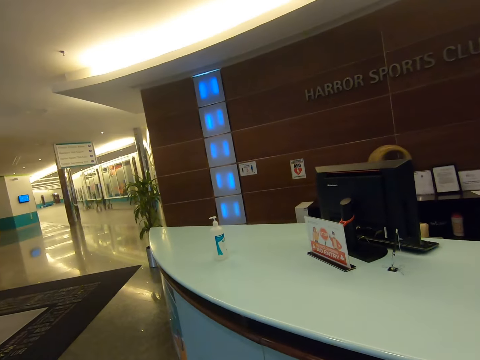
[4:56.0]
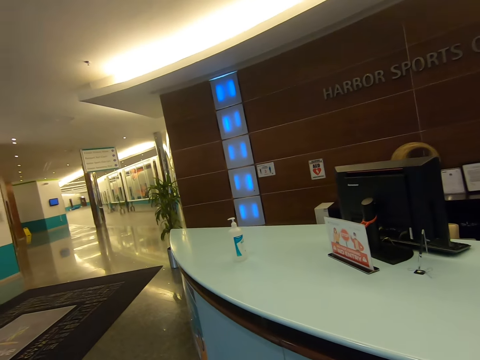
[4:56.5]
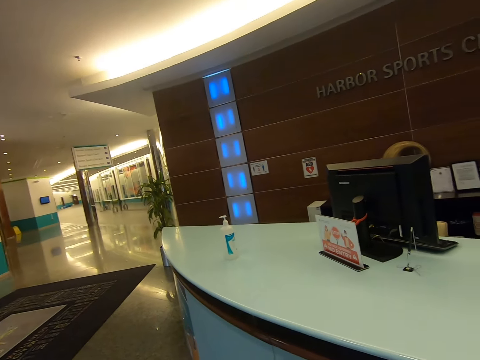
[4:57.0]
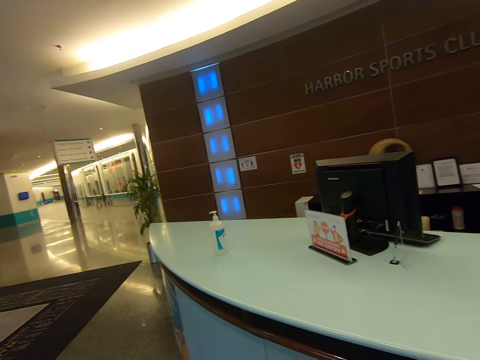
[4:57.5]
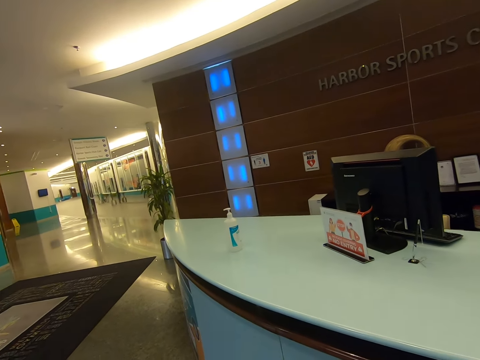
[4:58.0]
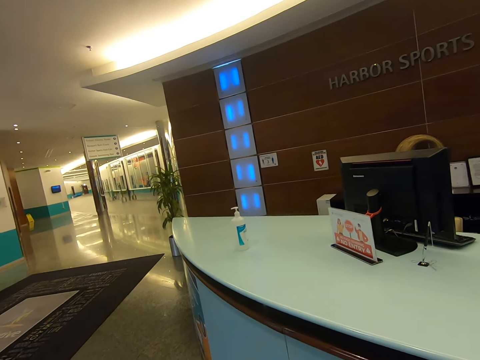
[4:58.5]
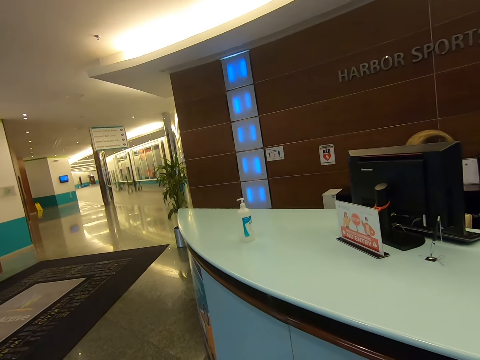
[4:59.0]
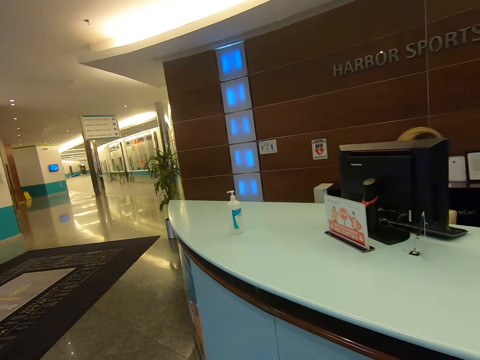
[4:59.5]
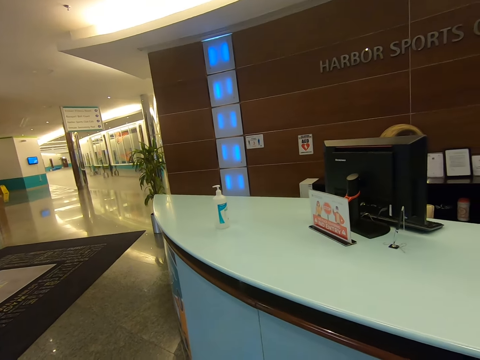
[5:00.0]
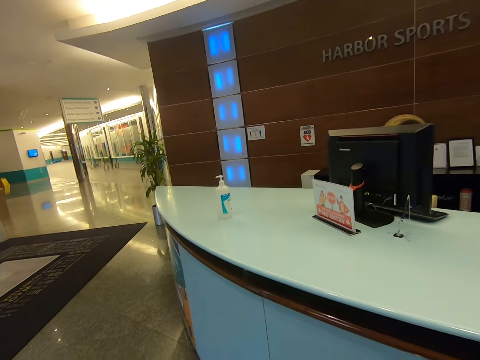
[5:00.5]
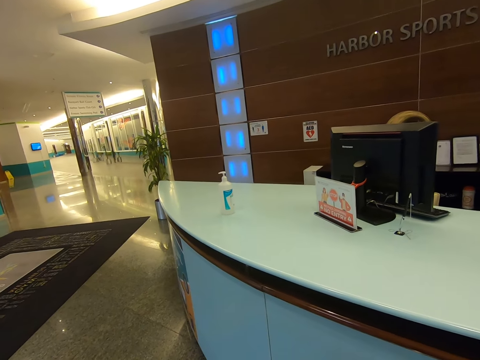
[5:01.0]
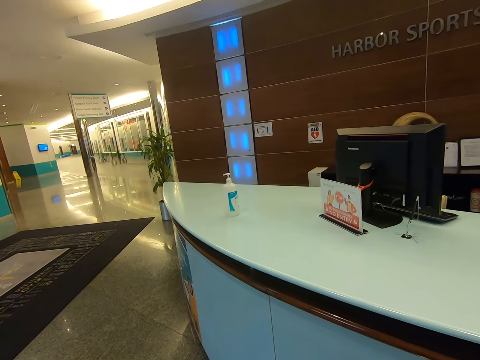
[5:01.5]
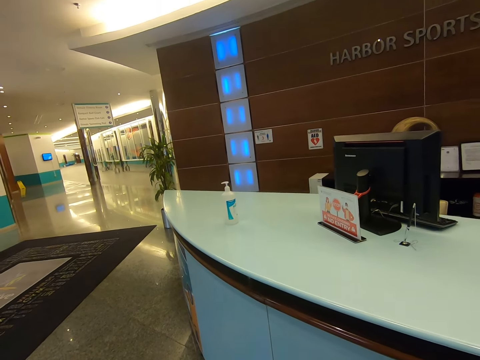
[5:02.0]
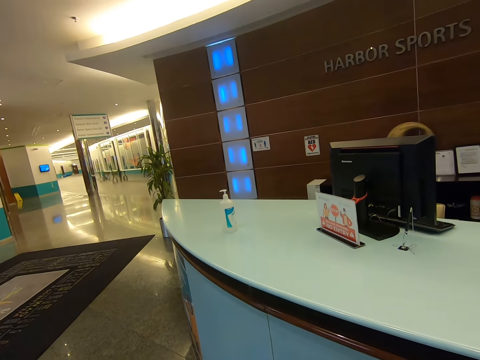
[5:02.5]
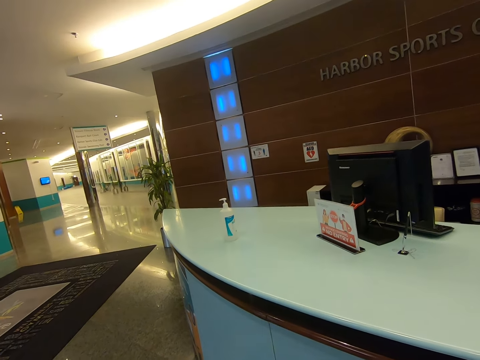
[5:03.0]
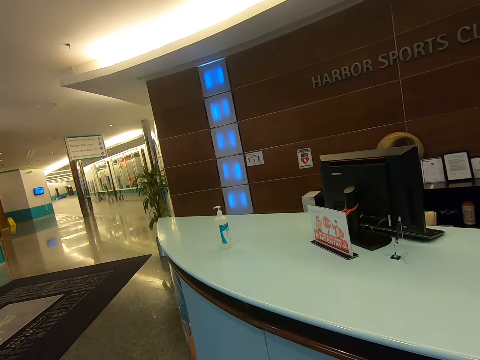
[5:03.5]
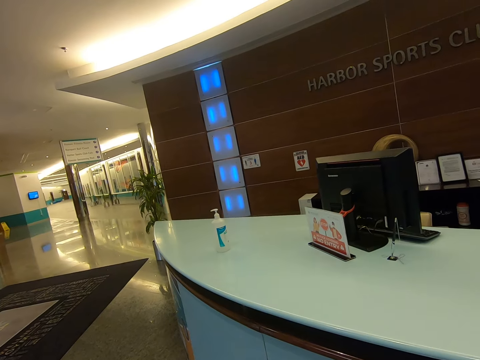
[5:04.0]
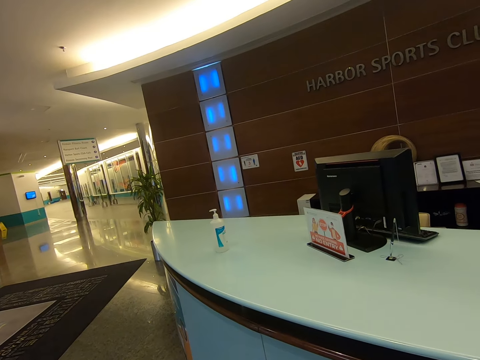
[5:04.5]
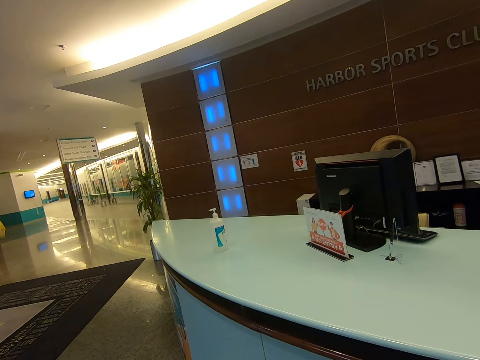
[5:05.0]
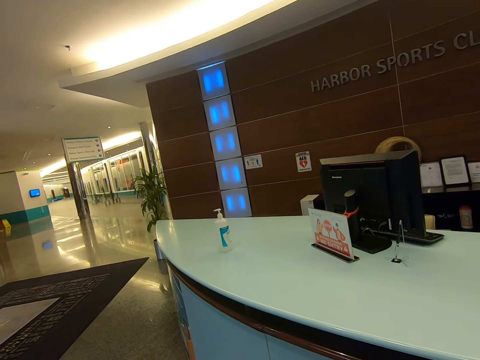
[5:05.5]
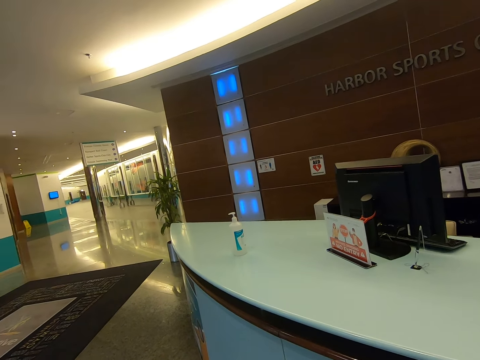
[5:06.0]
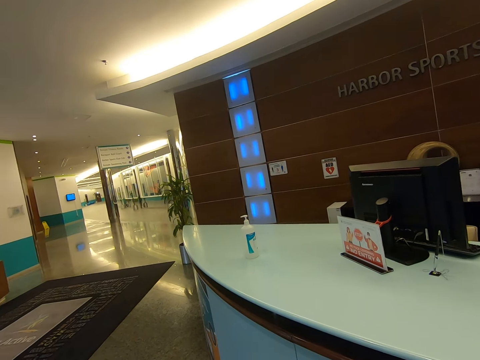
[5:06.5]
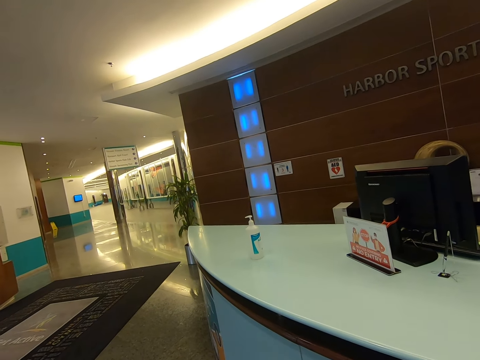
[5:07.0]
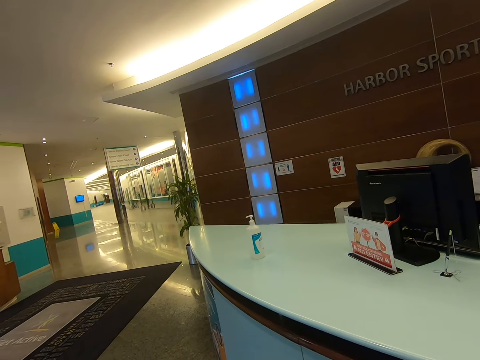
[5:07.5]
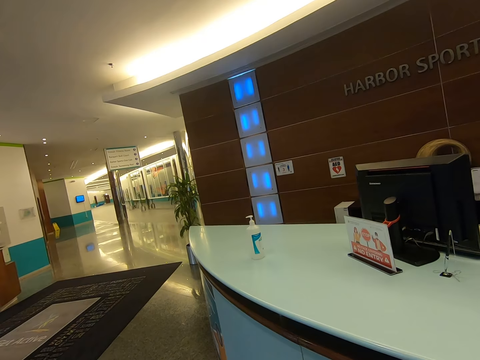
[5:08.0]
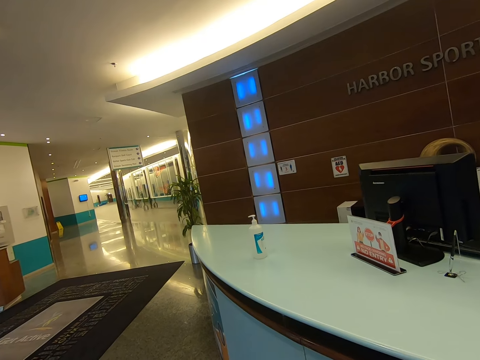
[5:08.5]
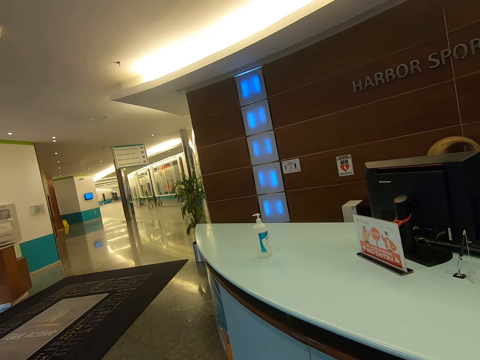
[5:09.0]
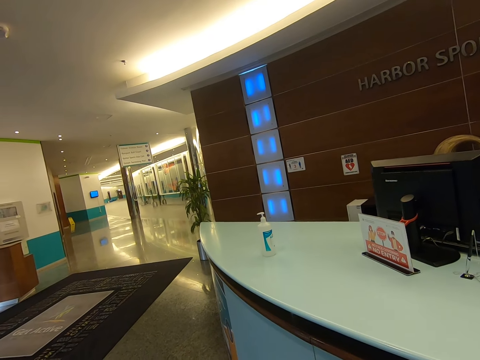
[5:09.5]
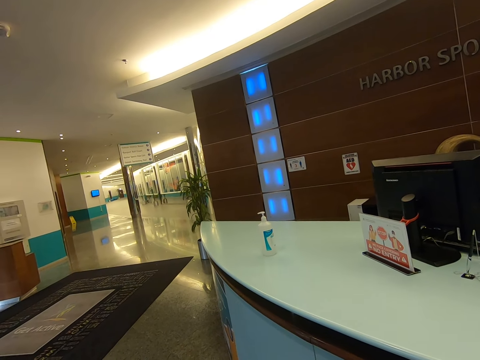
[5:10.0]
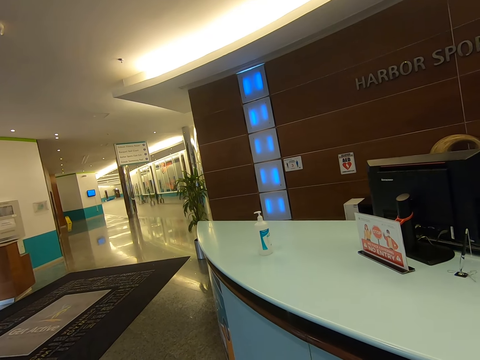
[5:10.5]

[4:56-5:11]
The camera wearer does something.

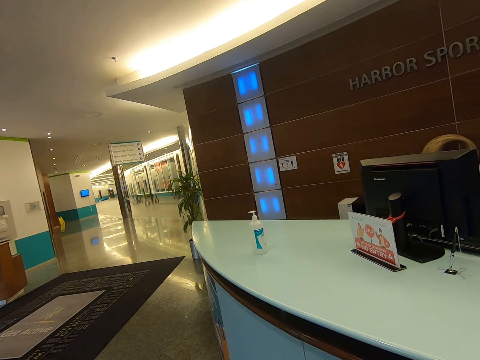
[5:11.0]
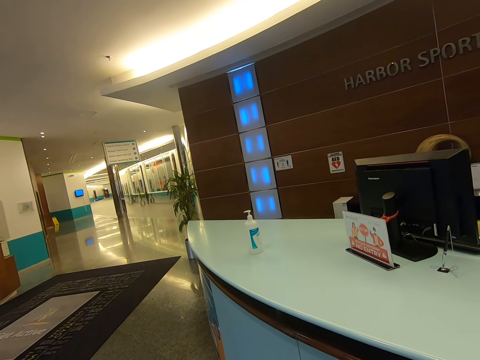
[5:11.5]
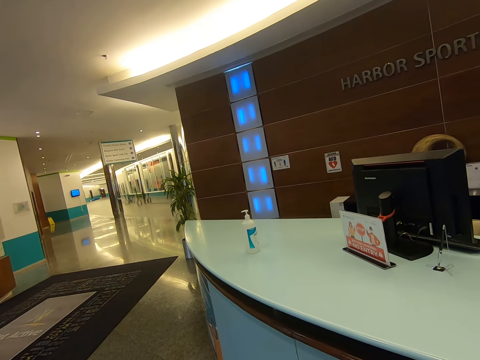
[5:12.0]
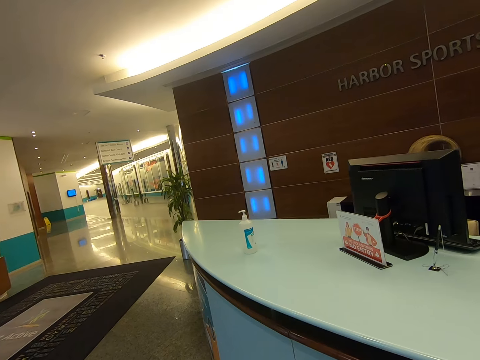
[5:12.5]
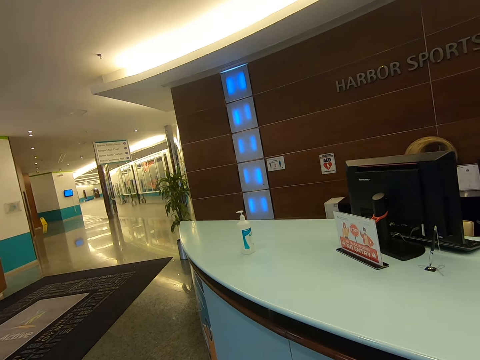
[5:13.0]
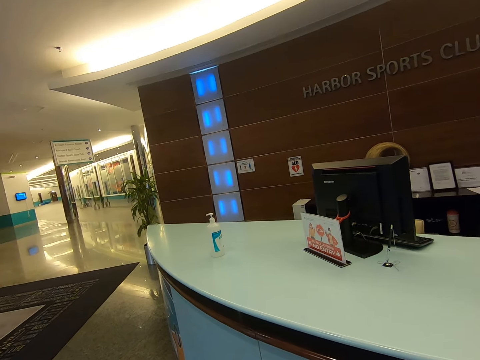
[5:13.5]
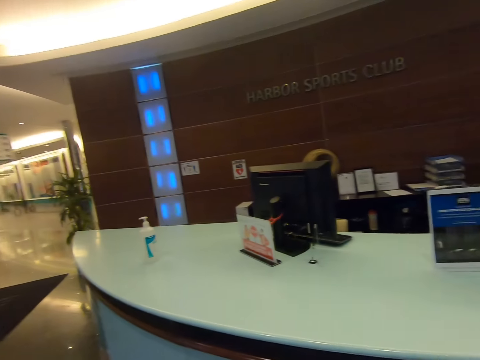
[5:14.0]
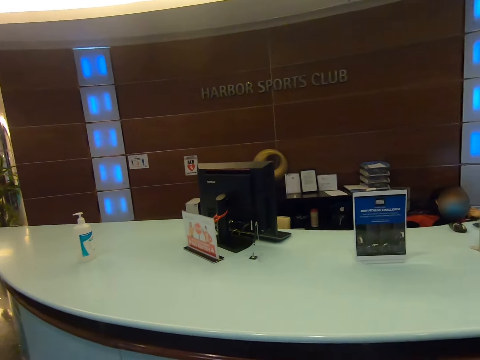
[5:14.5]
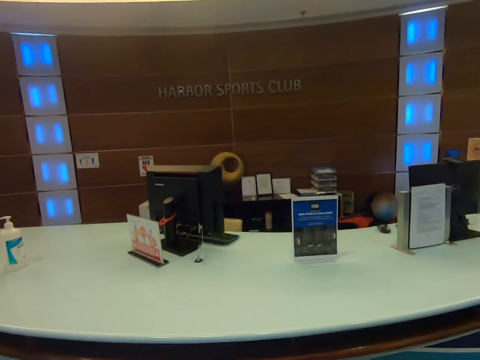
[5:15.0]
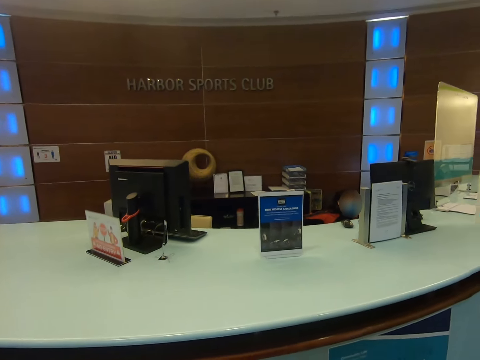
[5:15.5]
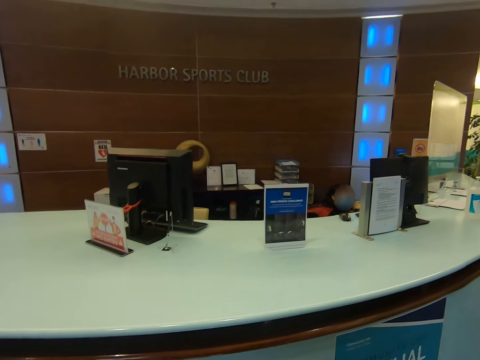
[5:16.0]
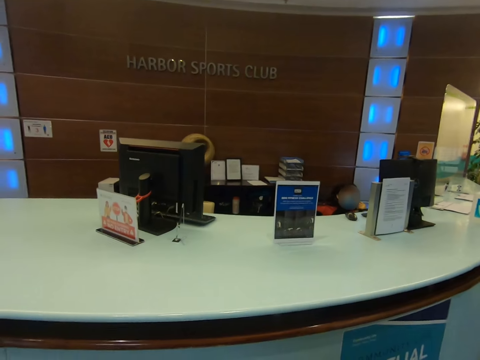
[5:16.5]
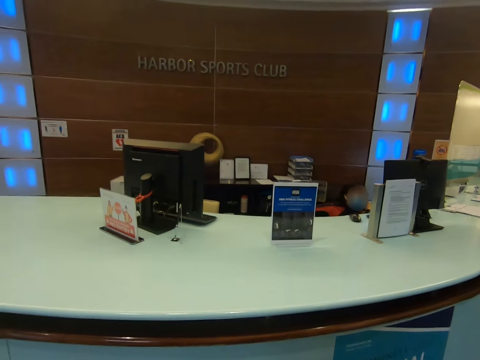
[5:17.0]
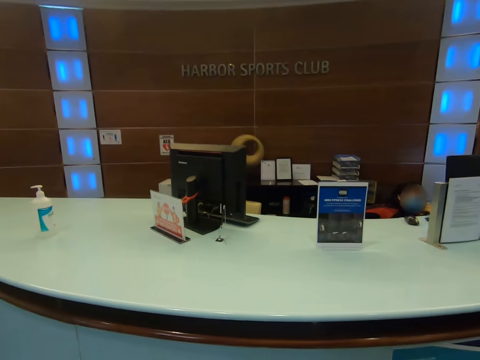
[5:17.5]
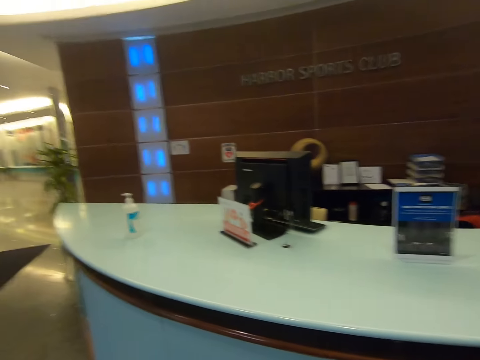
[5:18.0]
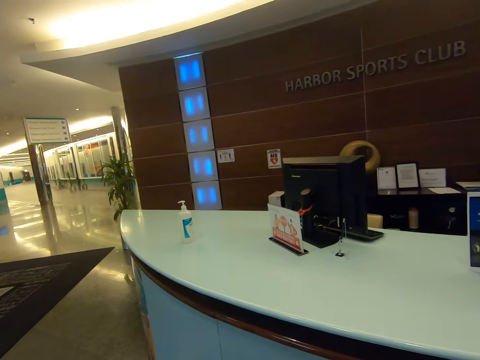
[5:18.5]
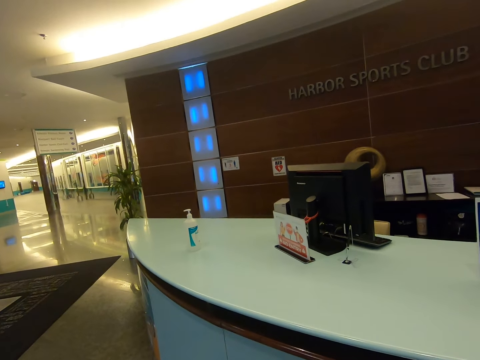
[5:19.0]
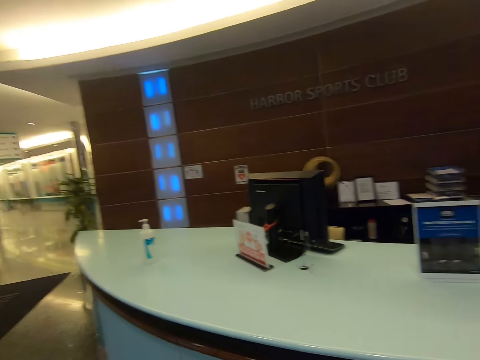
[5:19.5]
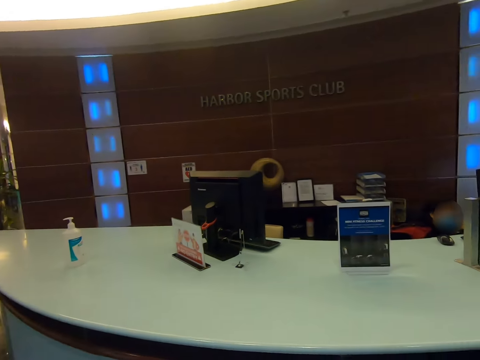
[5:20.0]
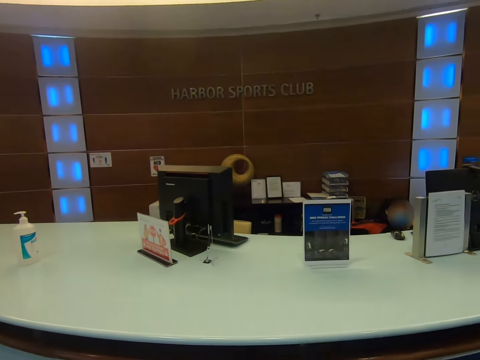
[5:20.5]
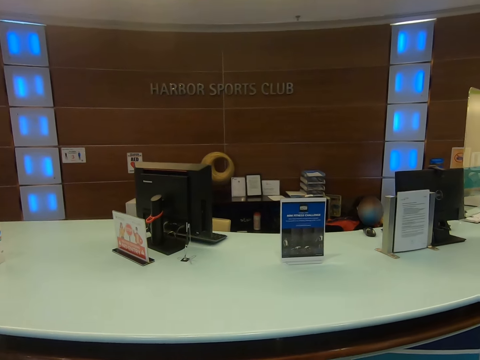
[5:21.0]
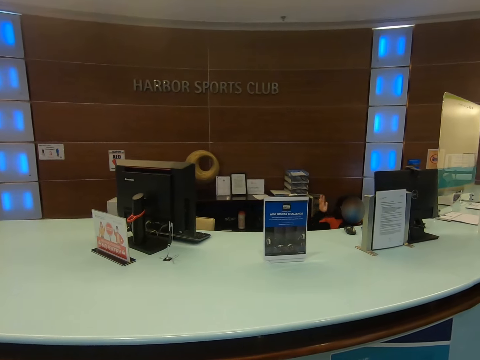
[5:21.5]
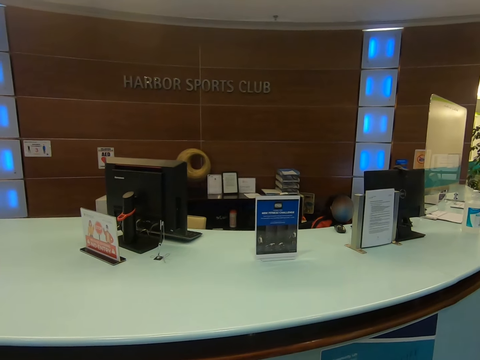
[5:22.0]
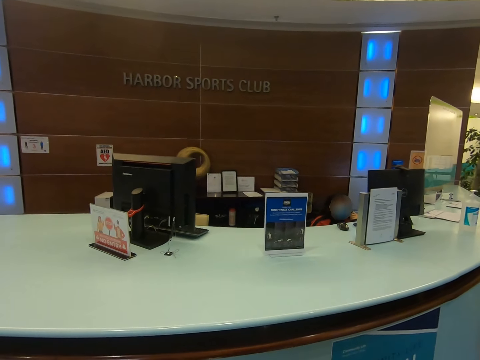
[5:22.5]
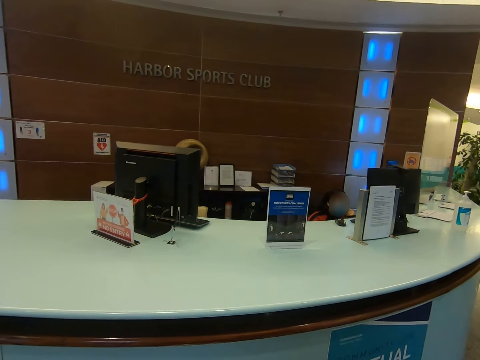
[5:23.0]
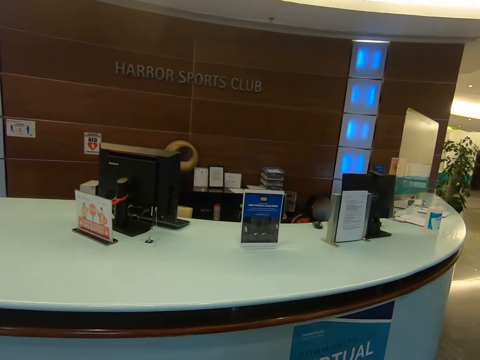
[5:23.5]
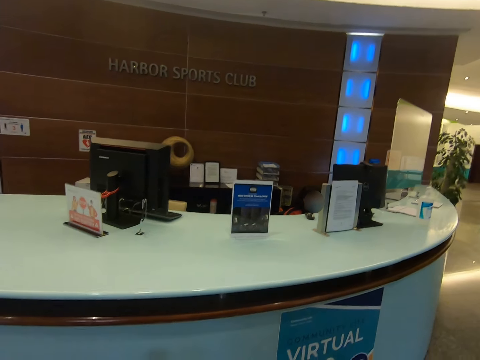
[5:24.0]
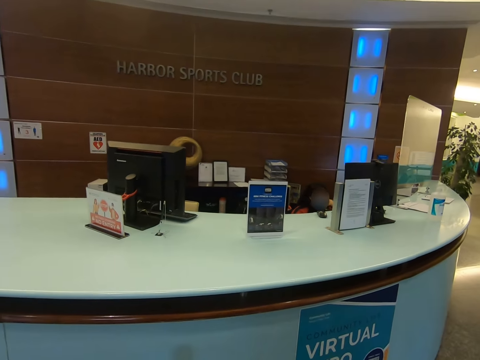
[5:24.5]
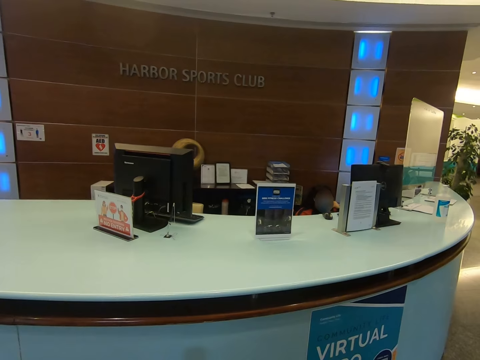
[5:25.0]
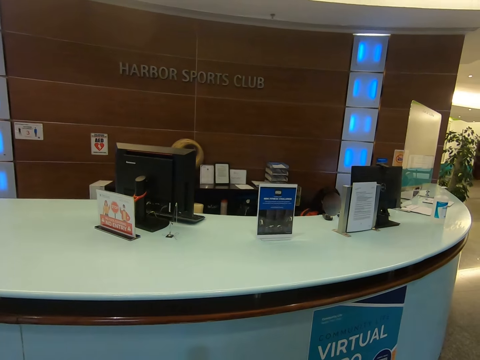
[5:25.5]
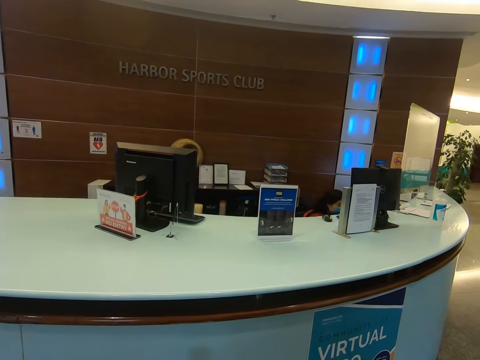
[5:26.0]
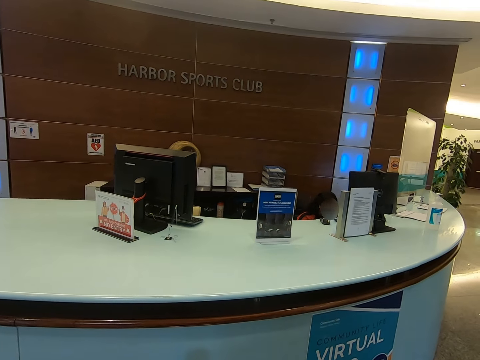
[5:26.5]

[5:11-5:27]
The camera wearer looks around. They do something. A person lifts up a hand. The camera wearer does something.
